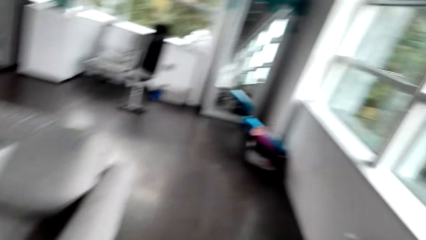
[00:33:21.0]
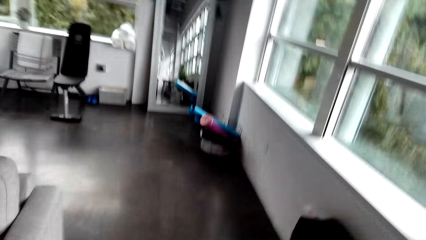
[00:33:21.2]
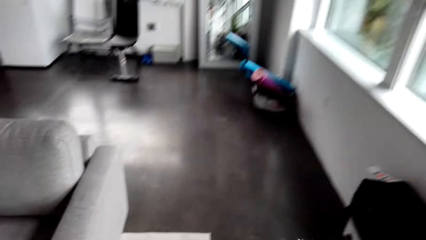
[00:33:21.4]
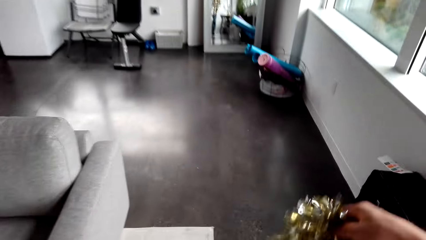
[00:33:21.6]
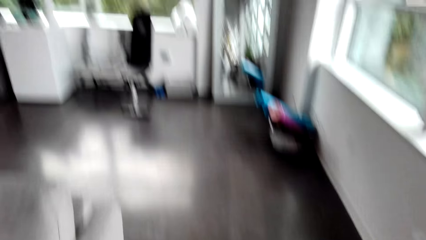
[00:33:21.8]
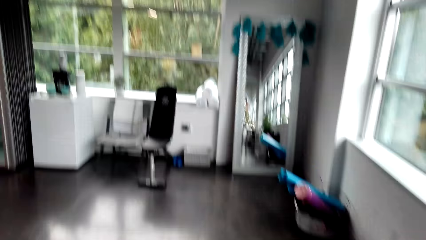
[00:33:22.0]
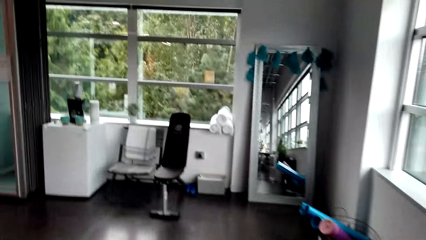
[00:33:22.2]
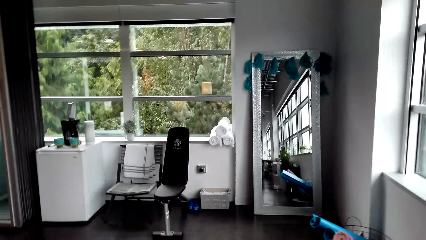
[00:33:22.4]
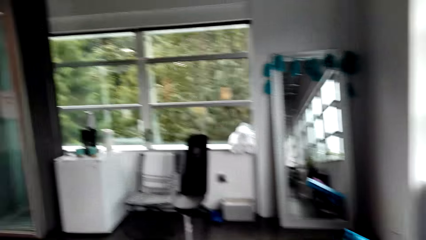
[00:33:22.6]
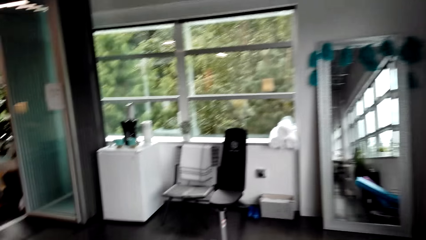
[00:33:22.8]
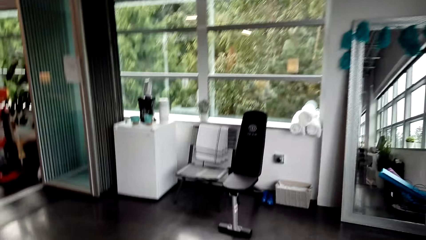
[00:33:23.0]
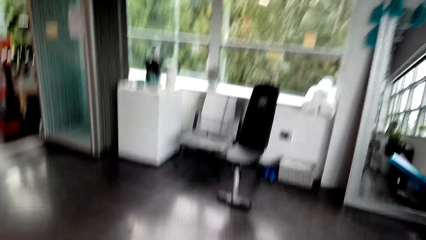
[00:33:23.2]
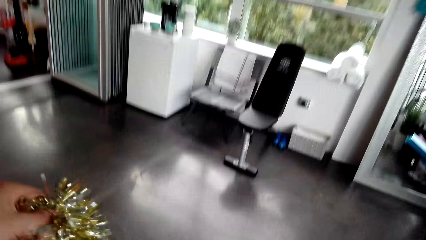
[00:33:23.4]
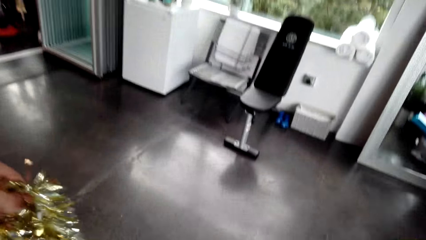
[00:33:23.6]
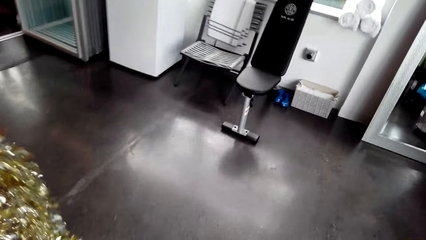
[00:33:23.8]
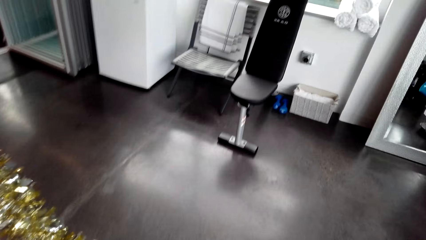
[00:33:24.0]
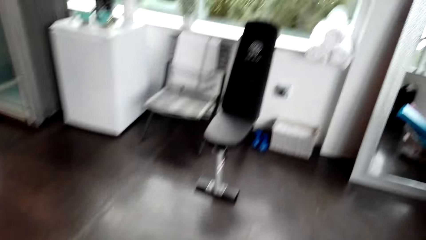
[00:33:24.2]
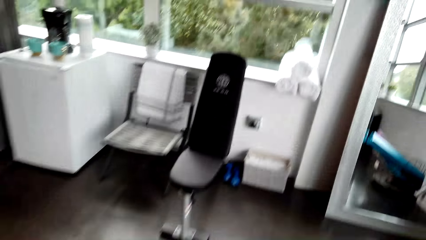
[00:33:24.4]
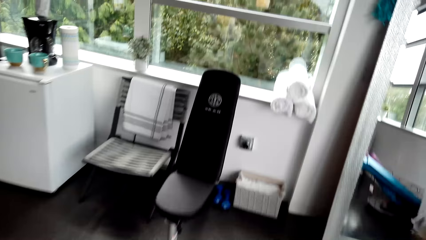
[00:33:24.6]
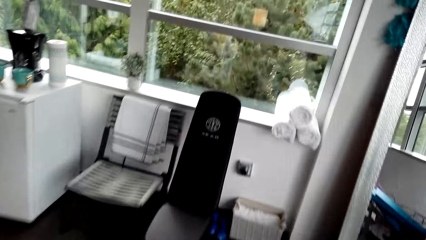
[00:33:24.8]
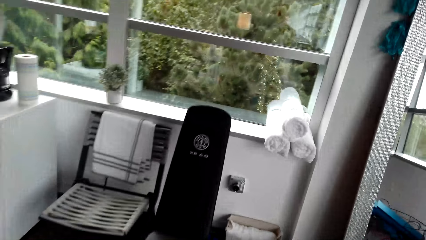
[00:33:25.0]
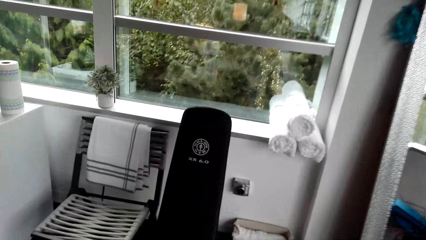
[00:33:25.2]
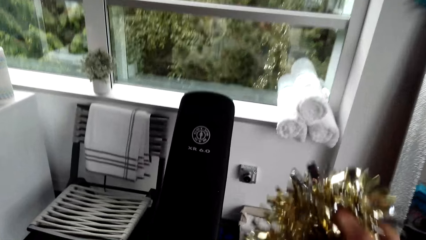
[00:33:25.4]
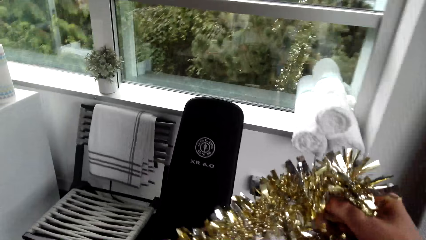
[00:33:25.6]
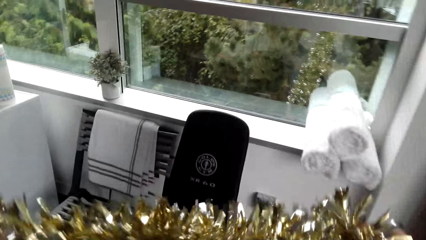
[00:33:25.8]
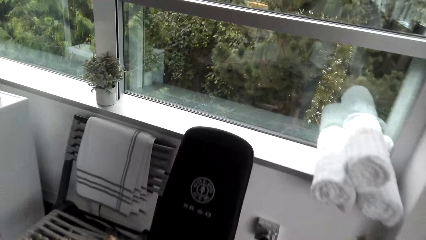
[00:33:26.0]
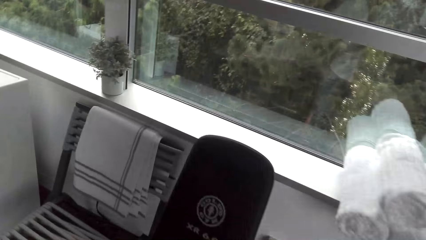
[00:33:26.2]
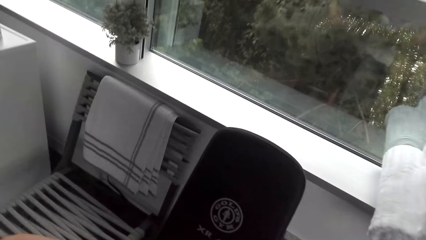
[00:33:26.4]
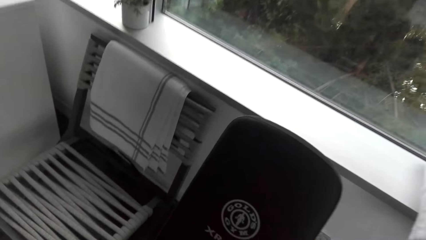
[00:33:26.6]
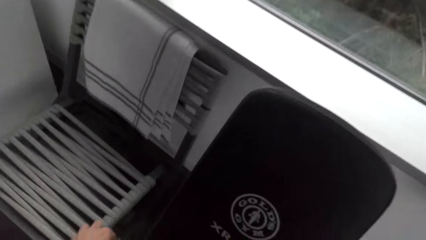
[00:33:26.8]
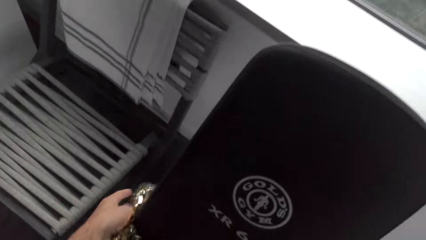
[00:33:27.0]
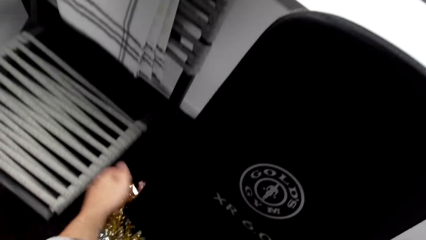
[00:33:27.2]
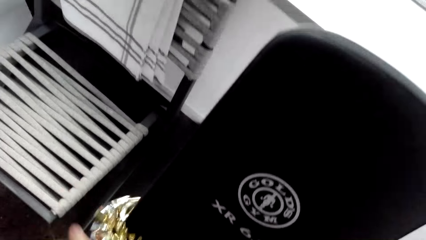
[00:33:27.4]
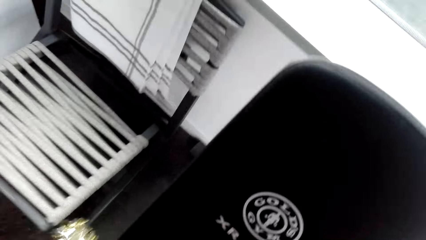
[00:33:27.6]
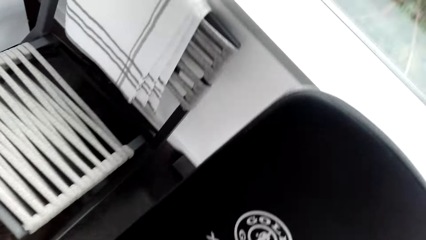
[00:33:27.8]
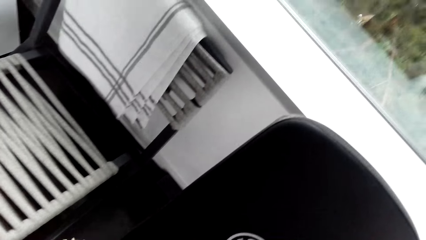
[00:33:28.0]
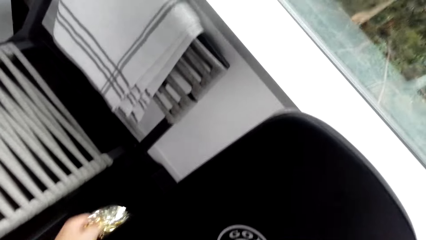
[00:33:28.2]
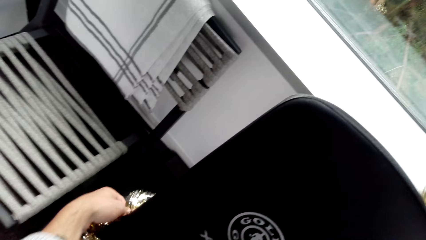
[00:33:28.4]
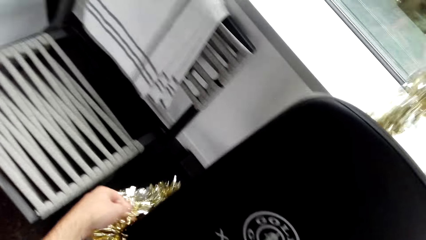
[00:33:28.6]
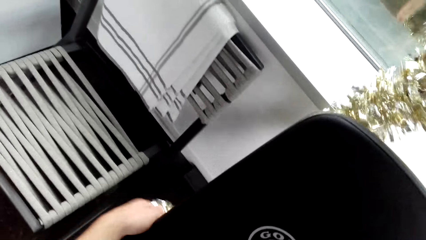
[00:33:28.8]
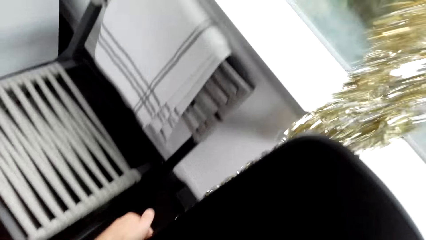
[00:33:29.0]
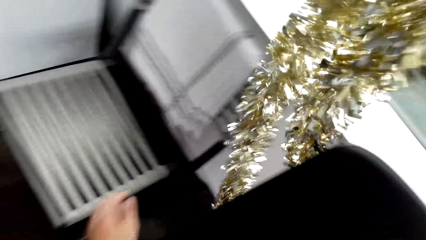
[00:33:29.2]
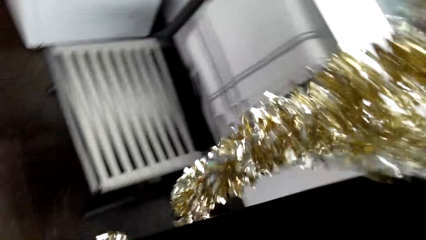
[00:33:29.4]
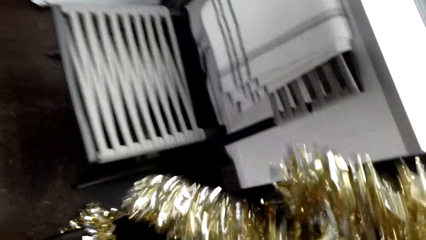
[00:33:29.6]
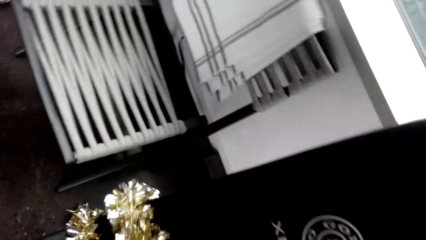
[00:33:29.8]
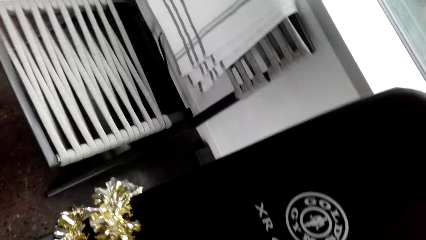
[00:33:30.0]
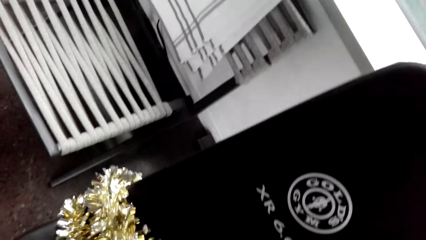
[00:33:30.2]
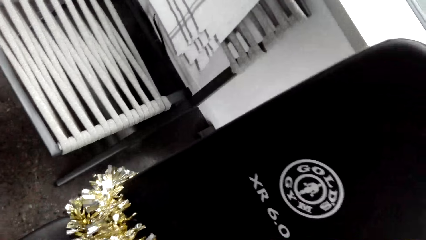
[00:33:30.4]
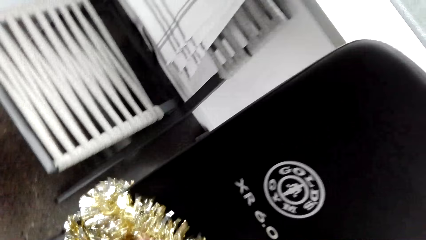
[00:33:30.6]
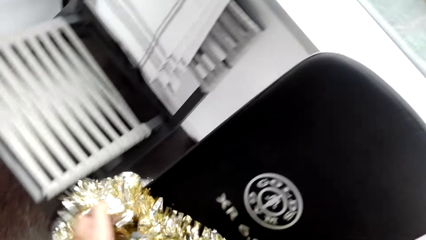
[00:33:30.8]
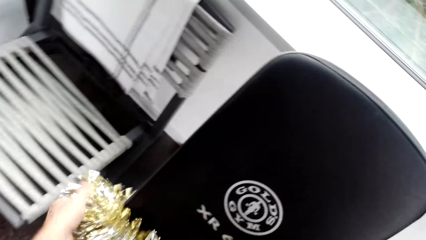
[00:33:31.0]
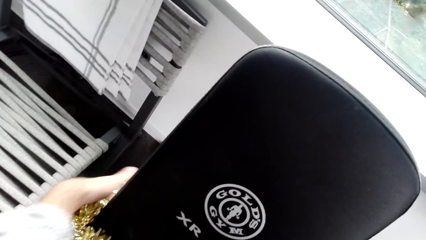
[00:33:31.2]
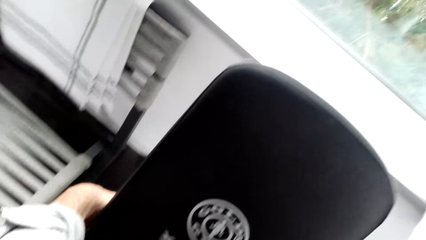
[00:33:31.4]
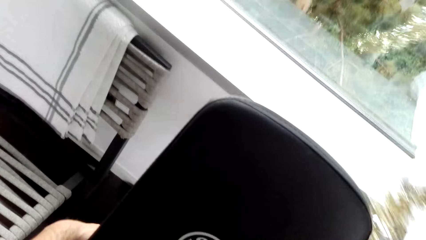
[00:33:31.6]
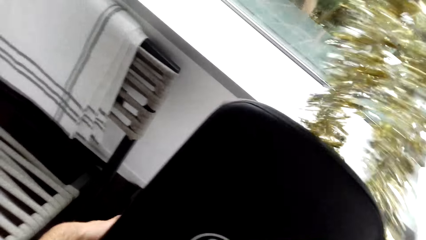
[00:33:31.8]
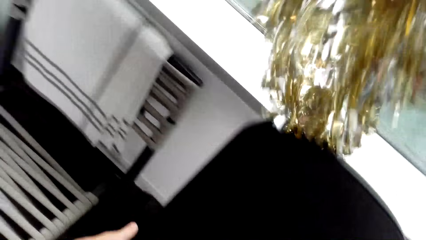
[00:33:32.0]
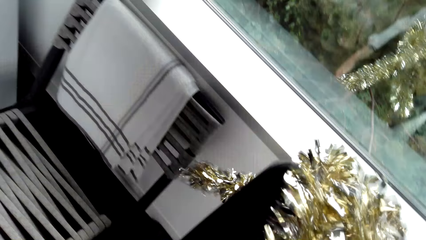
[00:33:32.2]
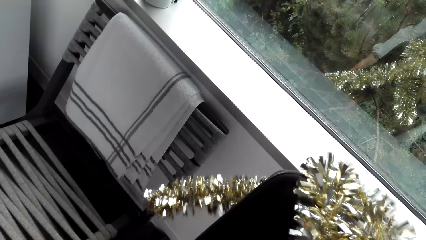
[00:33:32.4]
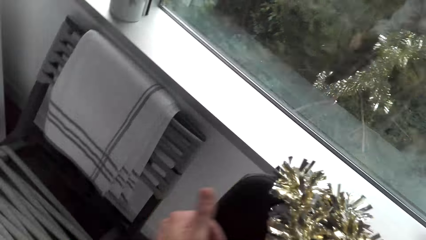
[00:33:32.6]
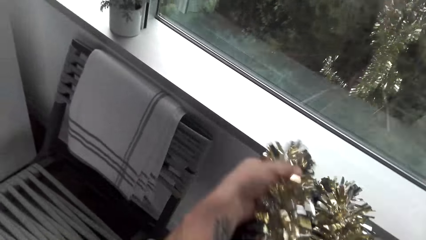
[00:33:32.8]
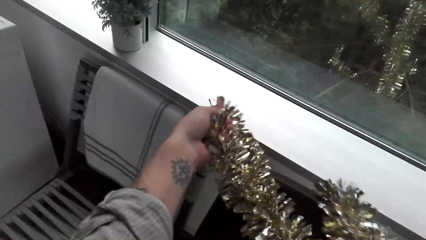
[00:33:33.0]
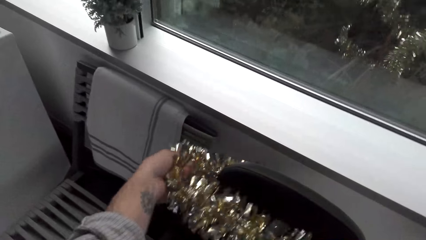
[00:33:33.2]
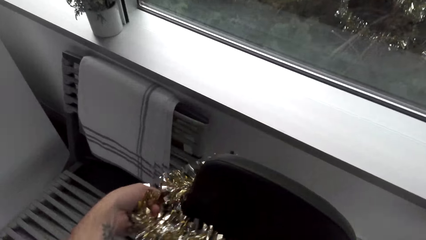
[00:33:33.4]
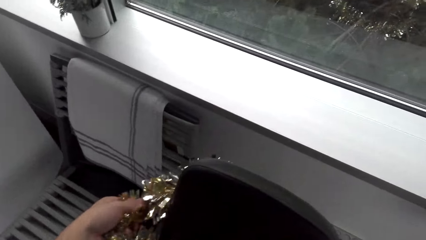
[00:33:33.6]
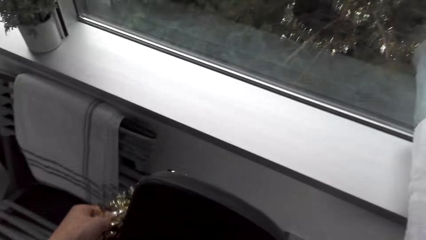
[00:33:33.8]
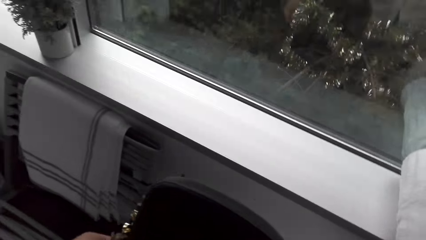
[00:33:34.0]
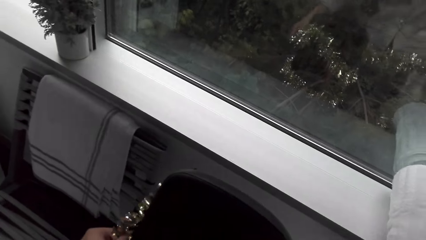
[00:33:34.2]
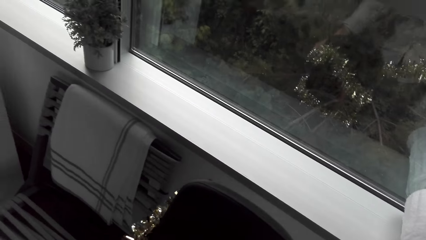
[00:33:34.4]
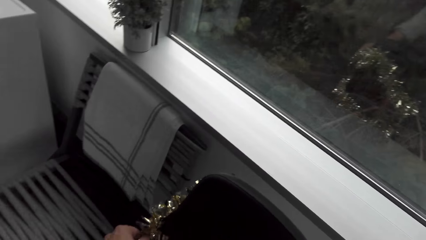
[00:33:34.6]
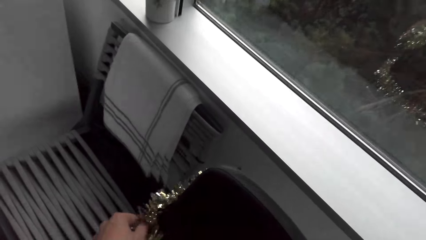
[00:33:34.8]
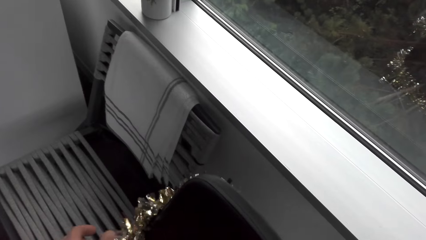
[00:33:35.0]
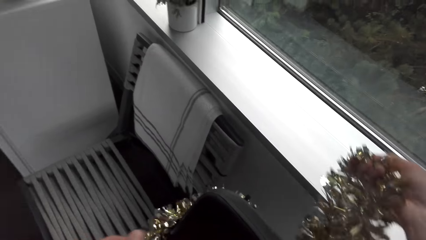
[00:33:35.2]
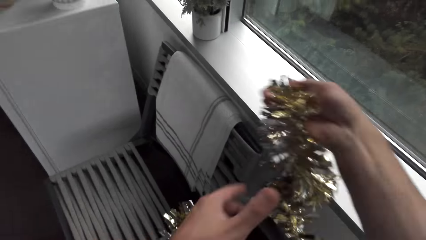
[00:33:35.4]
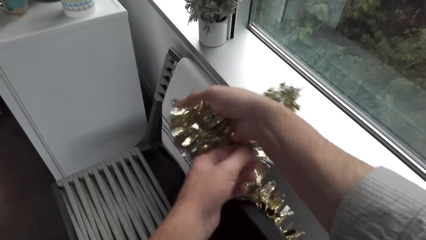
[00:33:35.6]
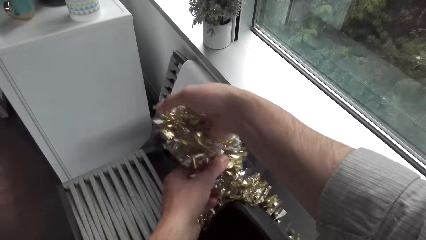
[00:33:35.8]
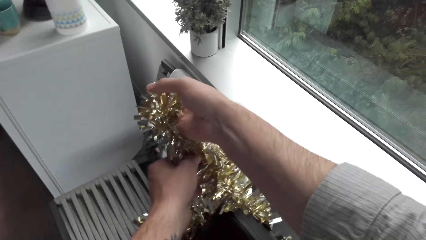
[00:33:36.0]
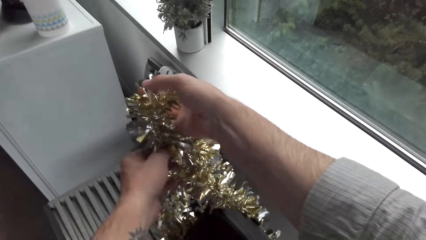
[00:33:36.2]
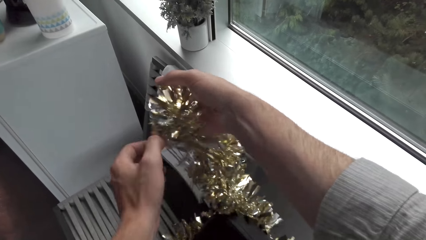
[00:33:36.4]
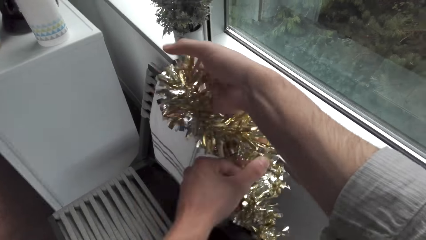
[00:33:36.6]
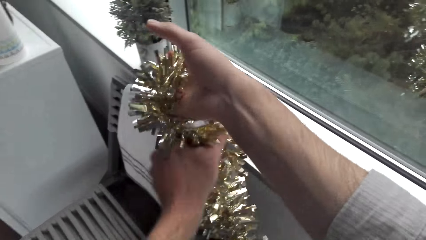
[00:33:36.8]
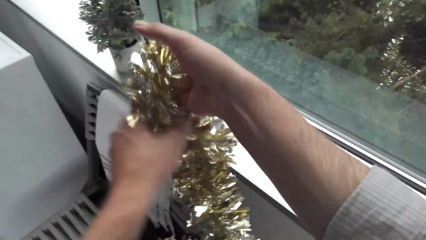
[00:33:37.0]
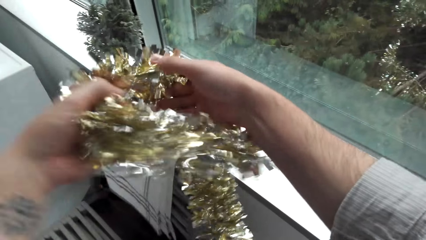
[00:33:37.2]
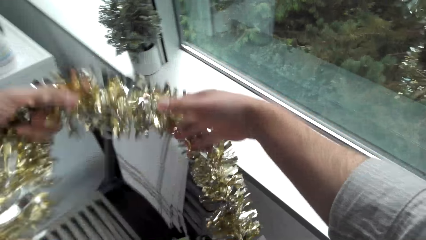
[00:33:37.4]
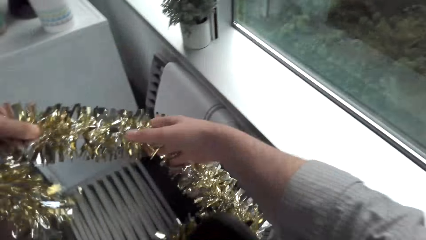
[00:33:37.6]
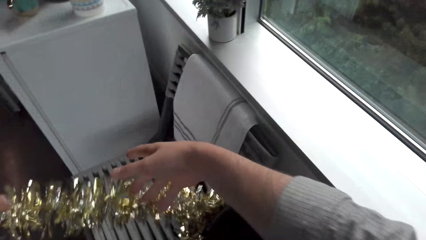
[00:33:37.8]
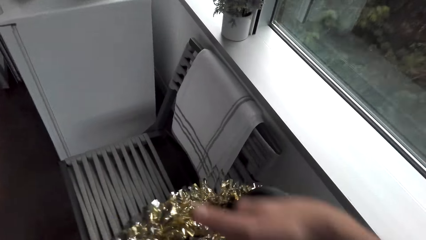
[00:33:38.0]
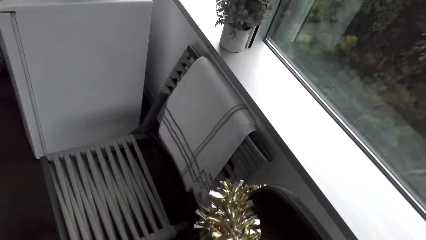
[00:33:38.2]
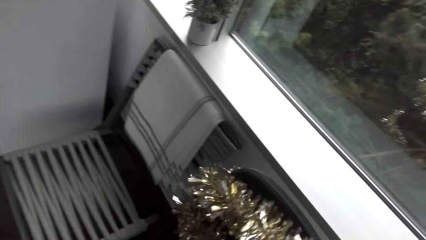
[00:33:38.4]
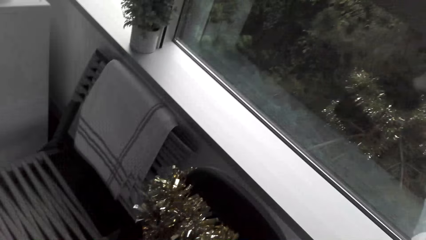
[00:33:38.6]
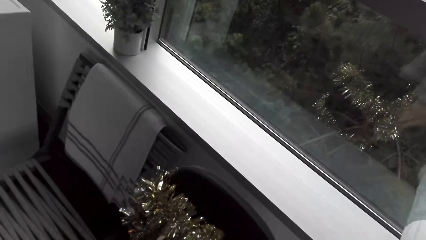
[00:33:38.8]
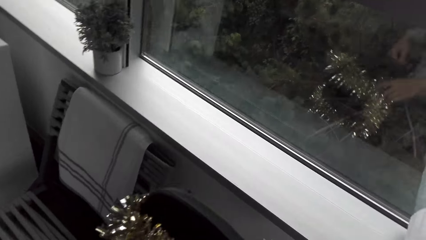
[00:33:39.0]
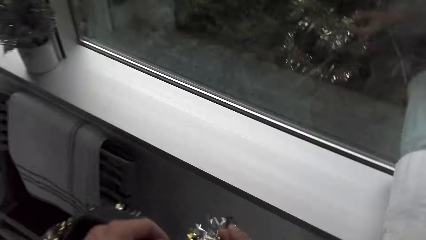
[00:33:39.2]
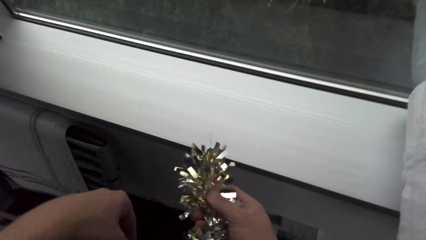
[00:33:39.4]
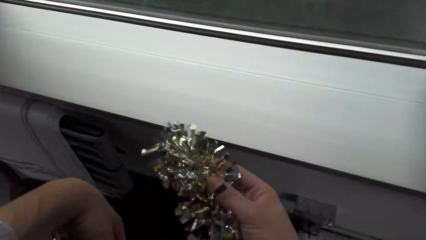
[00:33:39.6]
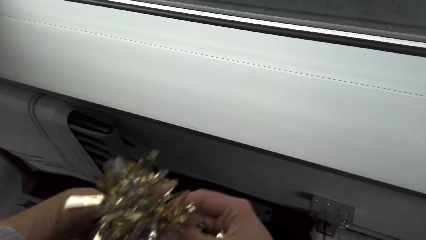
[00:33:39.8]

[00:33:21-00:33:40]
The camera wearer walks. They raise the tinsel. They decorate a seat. They round the tinsel on the chair.
